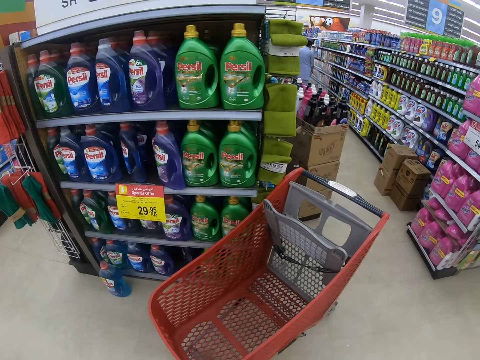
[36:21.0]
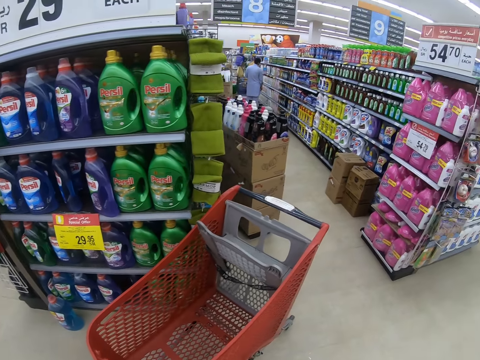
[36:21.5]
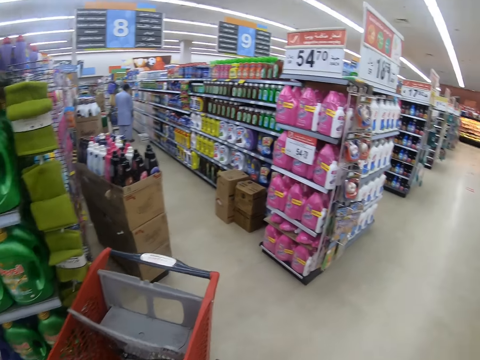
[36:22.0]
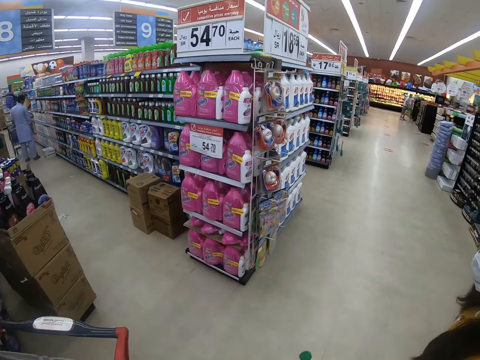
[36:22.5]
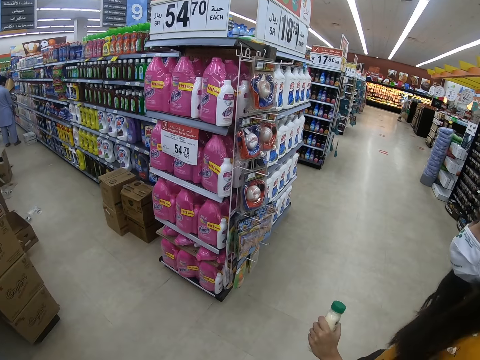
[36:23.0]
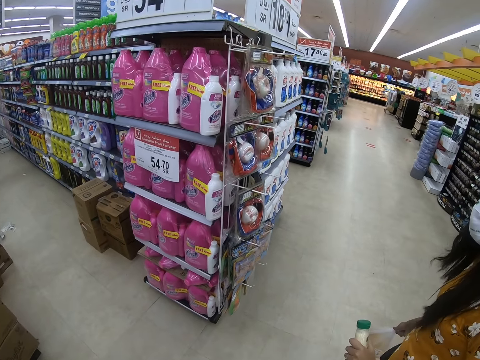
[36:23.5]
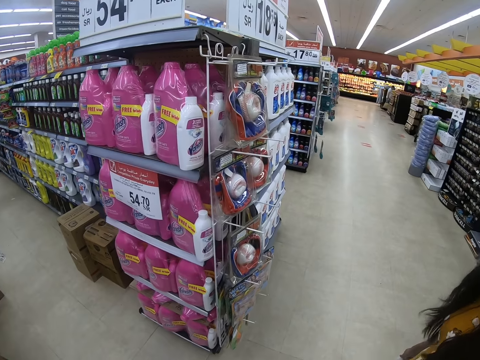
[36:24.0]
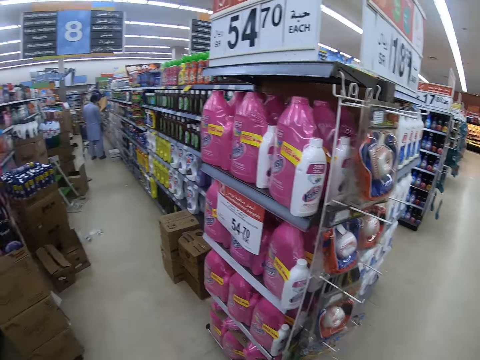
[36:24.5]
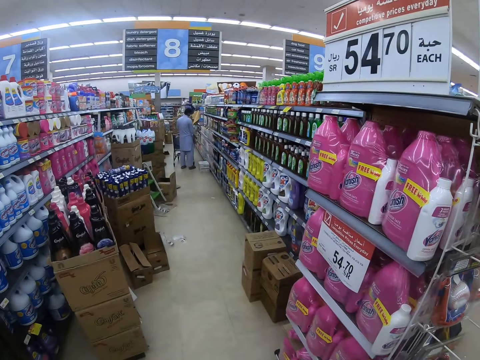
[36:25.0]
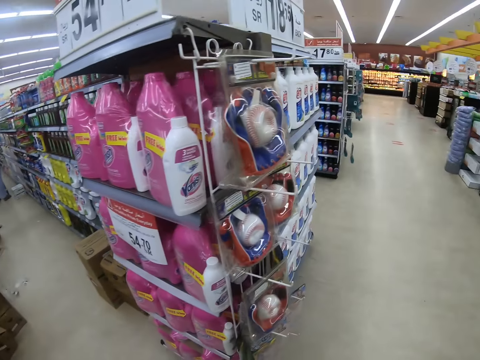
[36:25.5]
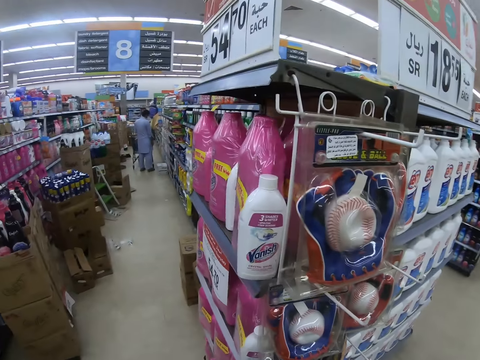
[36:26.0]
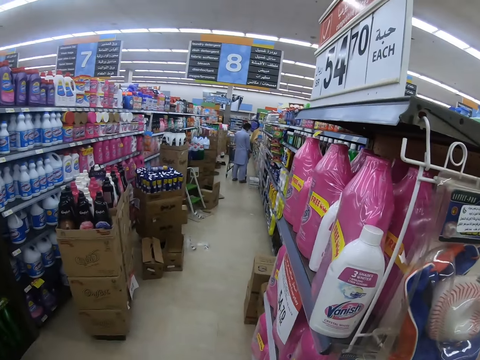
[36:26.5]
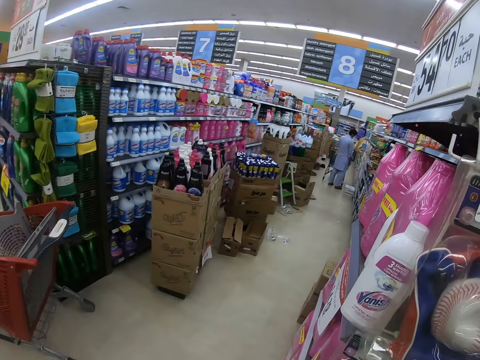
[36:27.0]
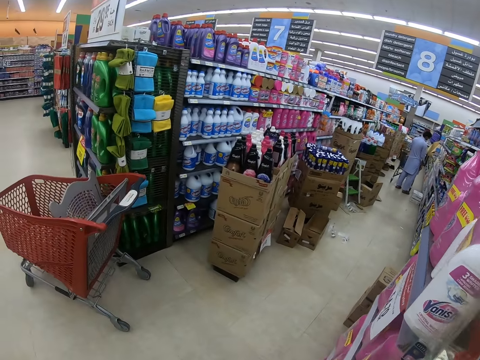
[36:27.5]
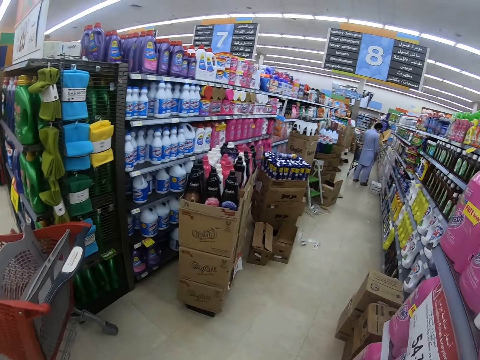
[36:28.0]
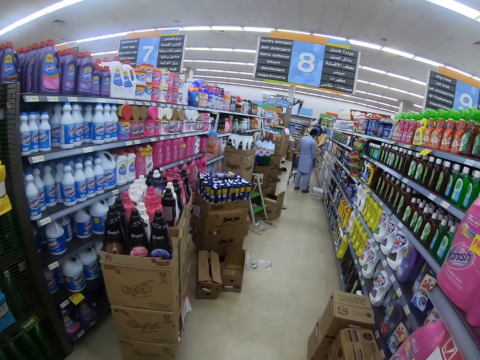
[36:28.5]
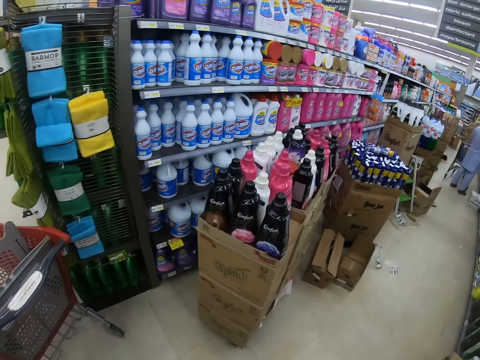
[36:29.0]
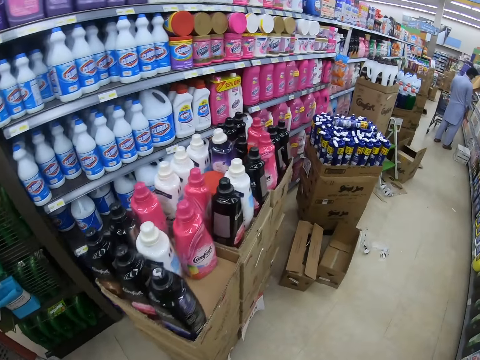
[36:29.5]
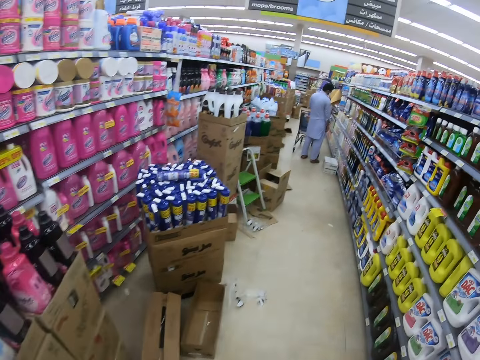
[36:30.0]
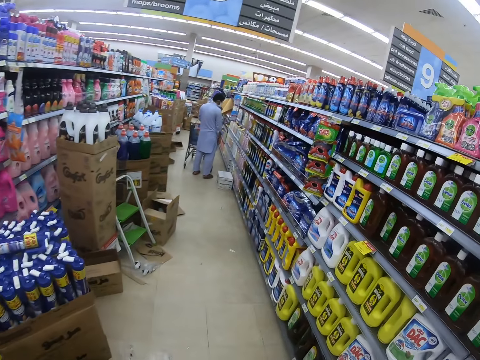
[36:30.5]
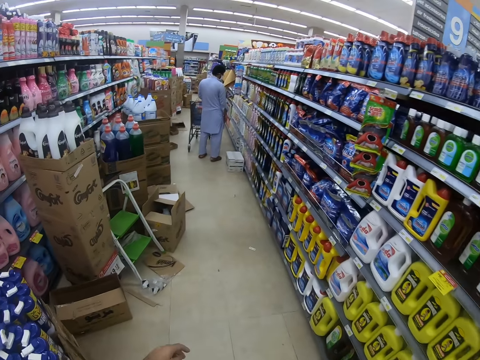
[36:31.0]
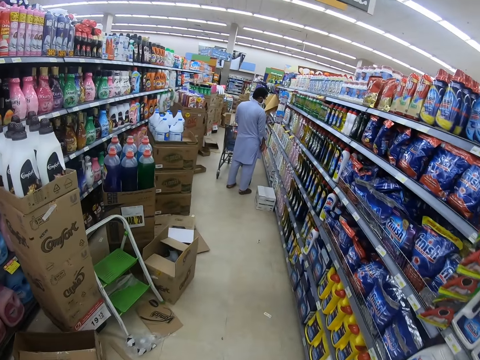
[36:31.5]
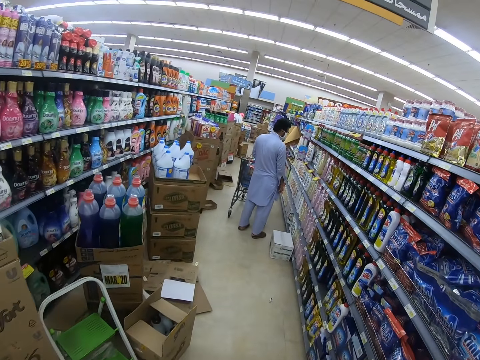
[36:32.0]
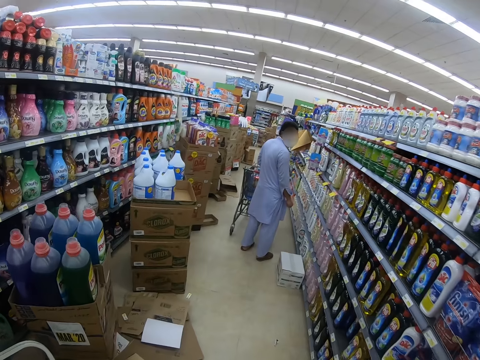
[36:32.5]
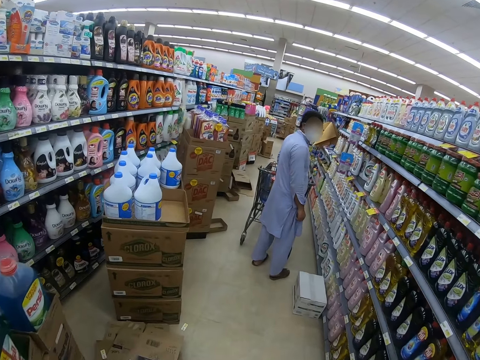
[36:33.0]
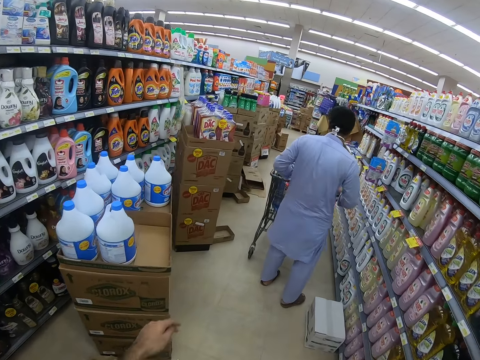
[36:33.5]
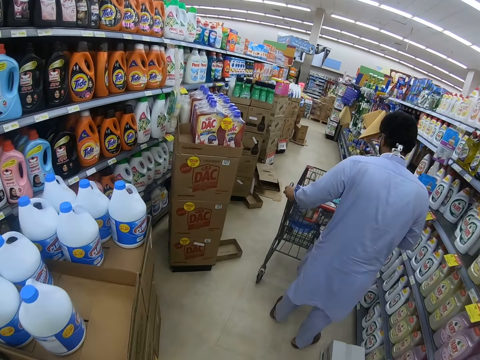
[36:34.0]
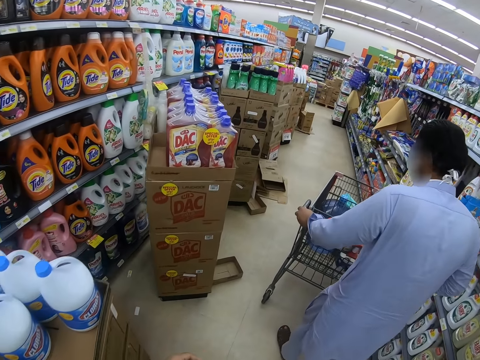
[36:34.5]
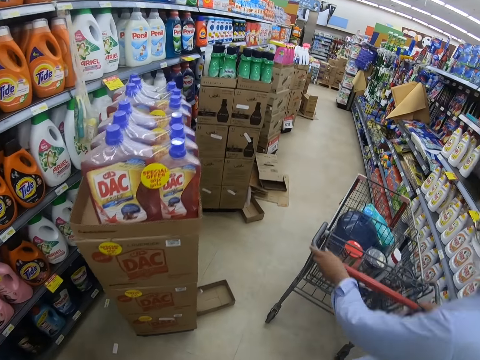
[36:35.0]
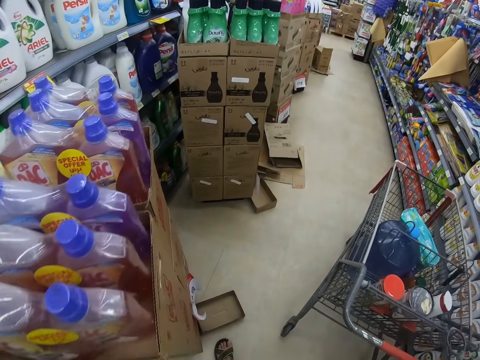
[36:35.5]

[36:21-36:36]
The camera wearer walks in a supermarket. They look around. They move around the supermarket. They walk in the supermarket.

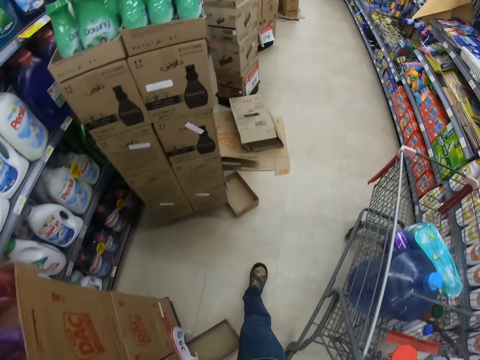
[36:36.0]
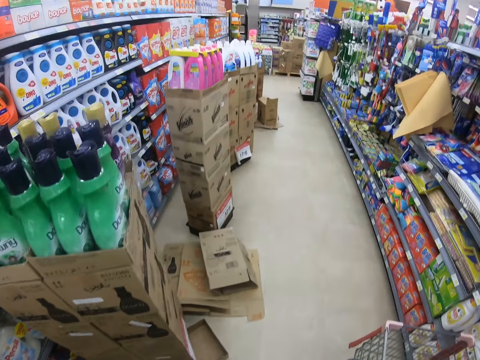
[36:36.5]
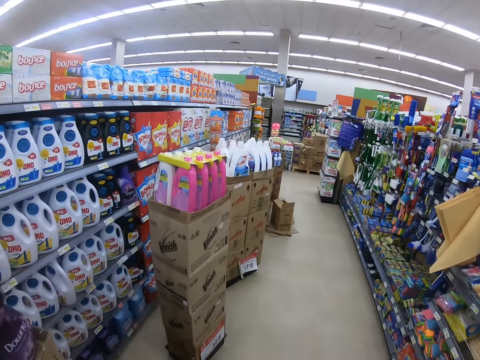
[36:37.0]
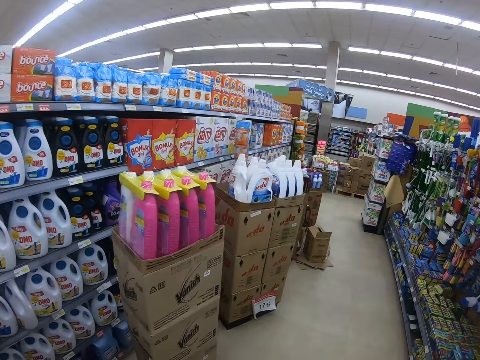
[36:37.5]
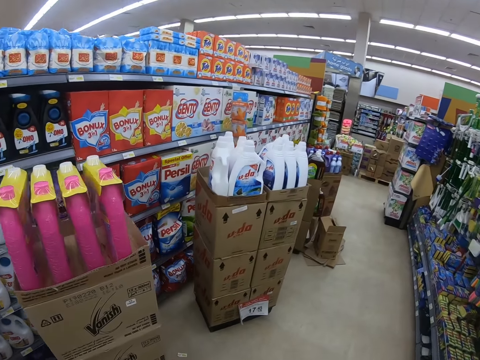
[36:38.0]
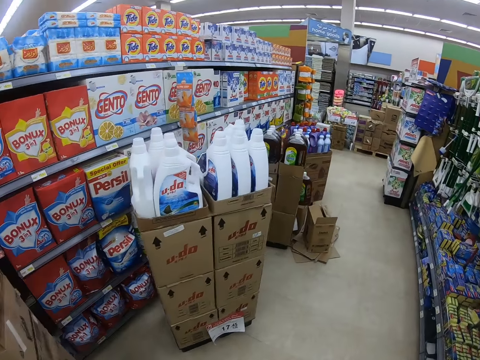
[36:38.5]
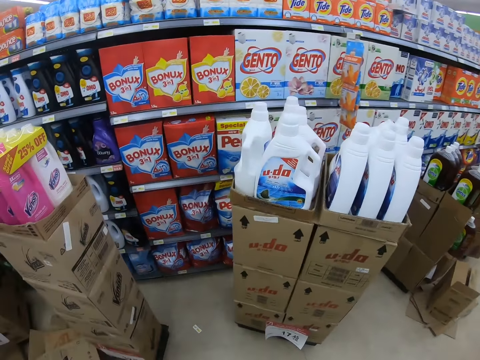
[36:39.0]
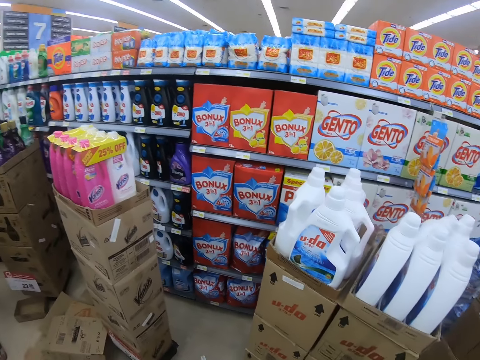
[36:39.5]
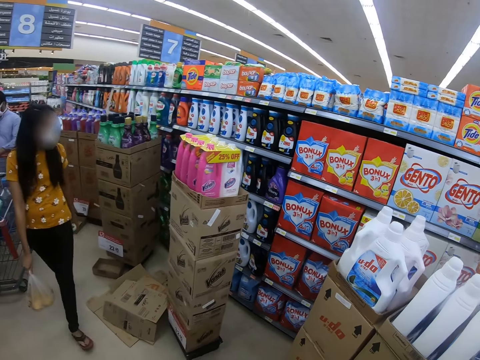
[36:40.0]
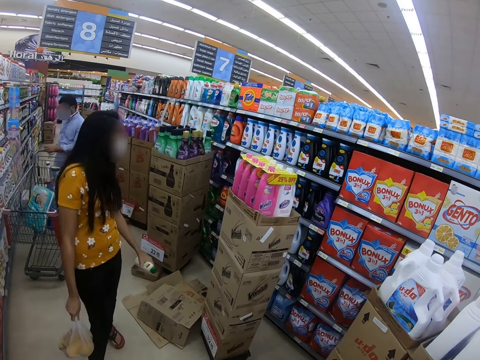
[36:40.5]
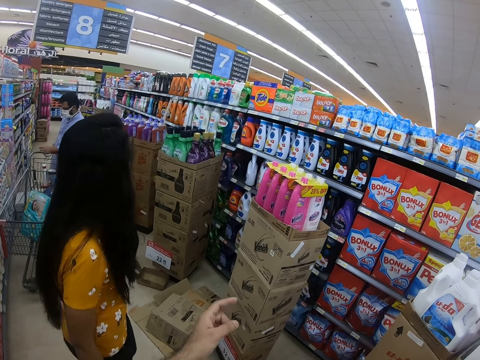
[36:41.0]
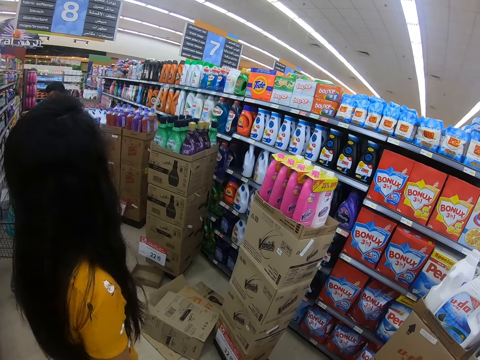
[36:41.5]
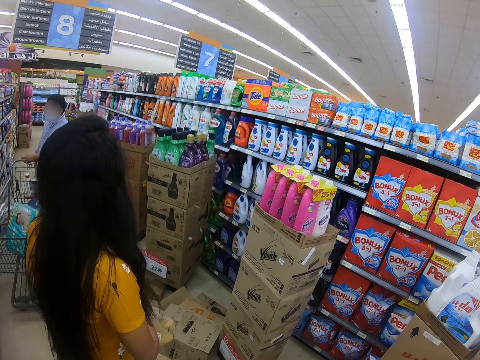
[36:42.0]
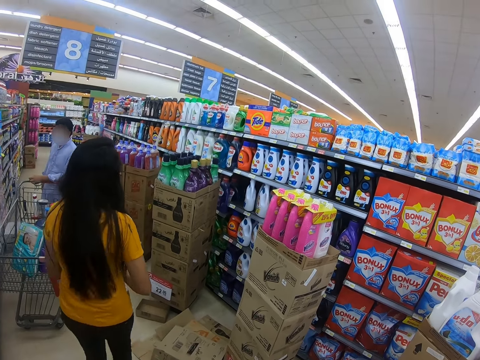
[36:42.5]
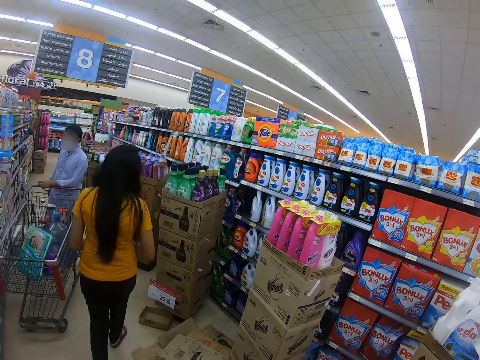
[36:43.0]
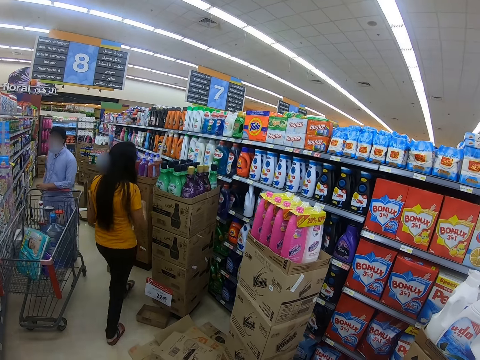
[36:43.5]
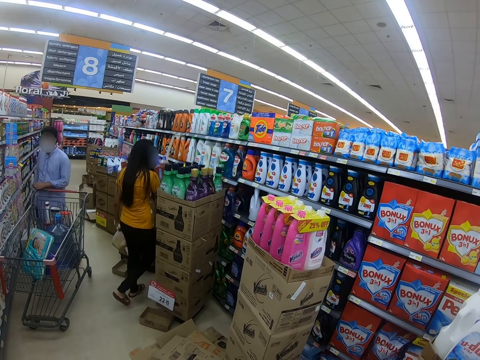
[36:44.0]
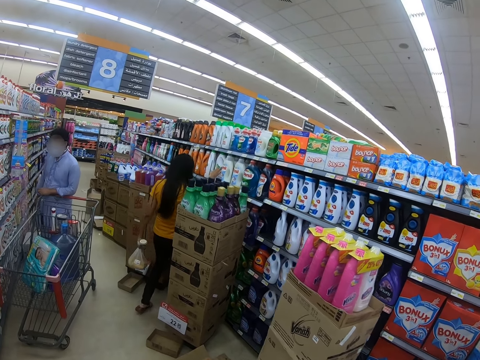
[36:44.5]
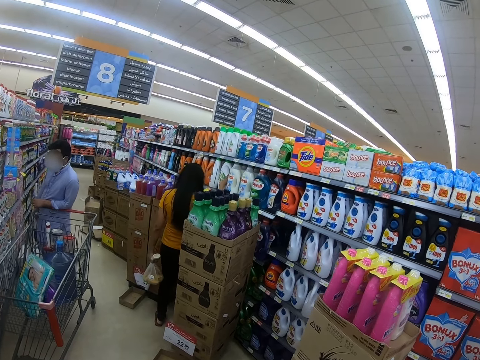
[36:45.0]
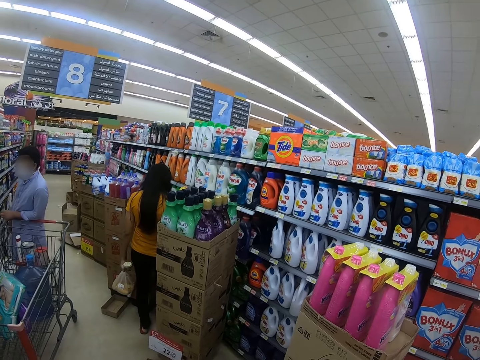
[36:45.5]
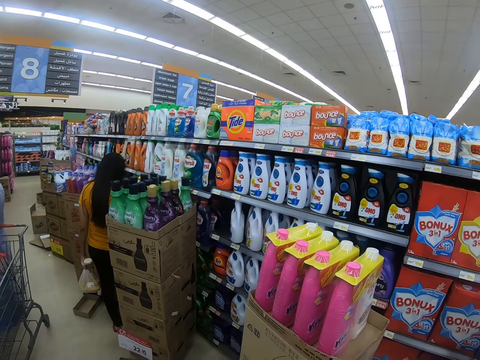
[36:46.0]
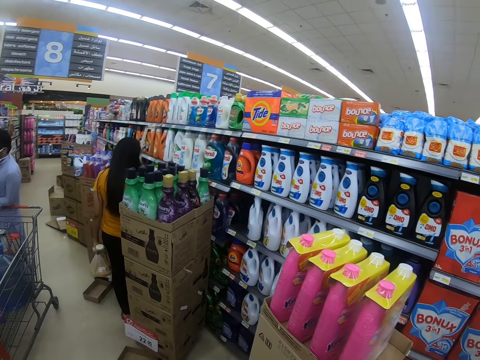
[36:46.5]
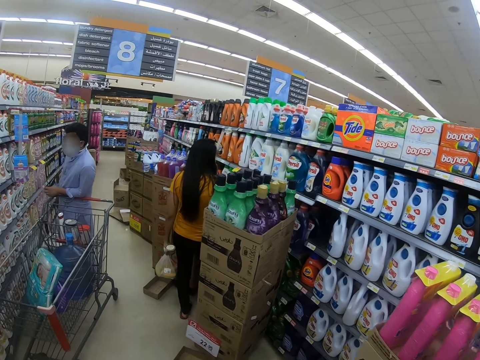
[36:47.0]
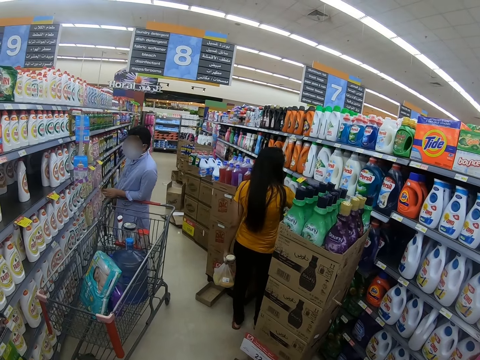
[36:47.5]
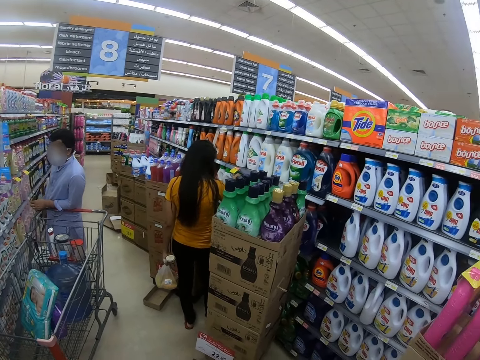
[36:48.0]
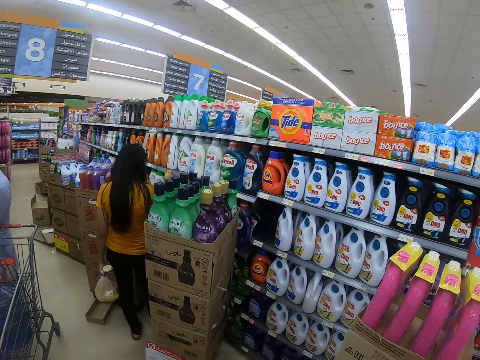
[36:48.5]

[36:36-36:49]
The camera wearer looks around. A person touches a bottle of Persil on the shelf. The person picks a detergent from the shelf.
